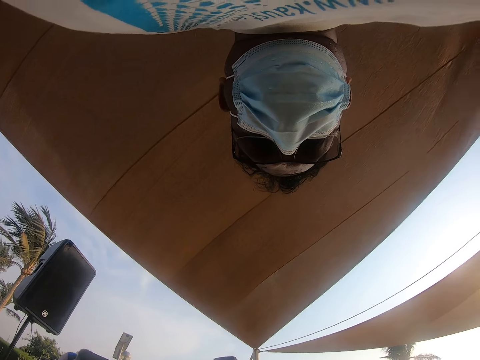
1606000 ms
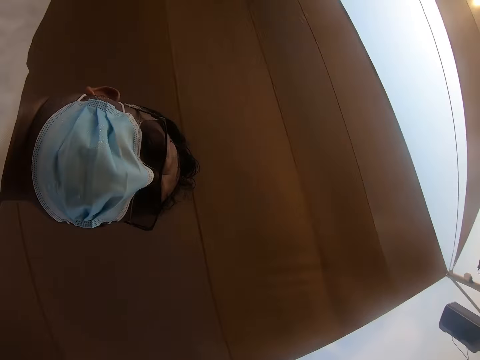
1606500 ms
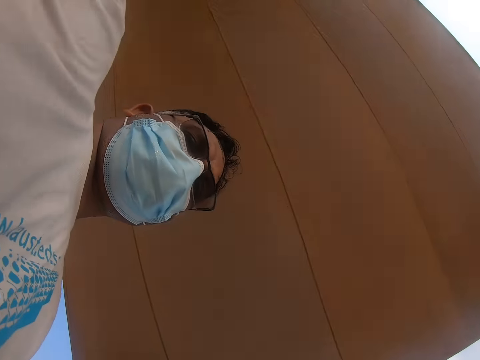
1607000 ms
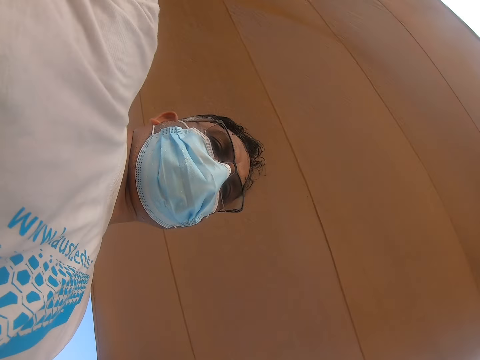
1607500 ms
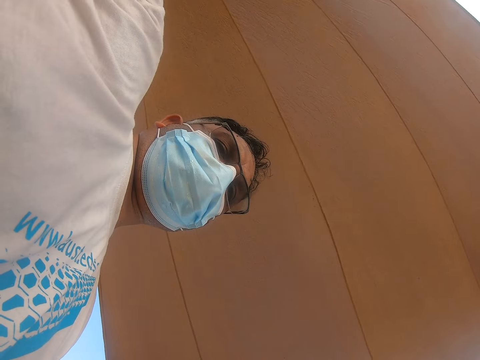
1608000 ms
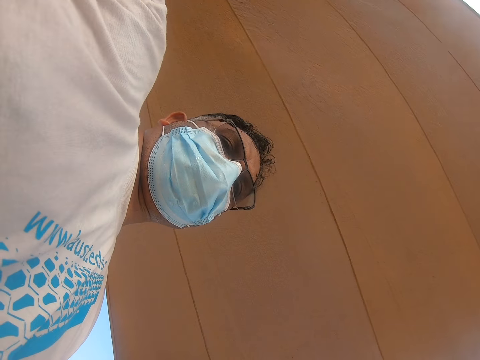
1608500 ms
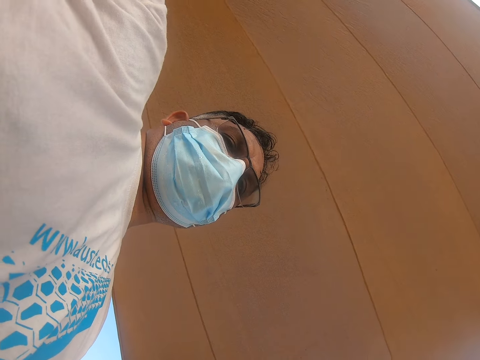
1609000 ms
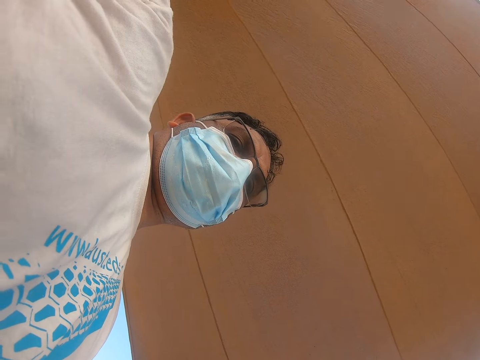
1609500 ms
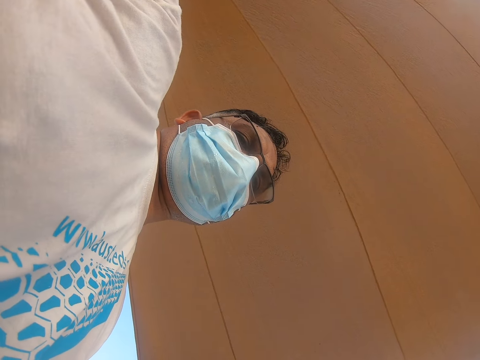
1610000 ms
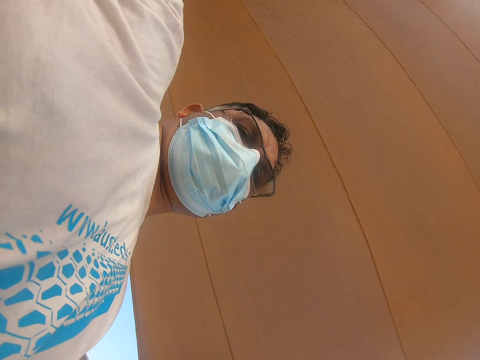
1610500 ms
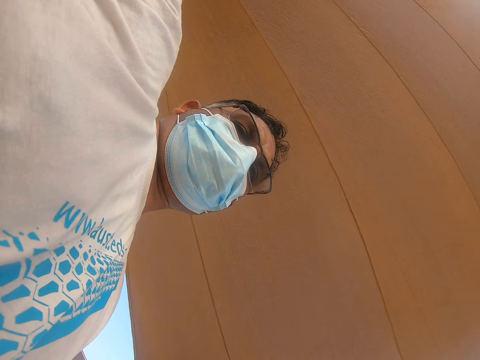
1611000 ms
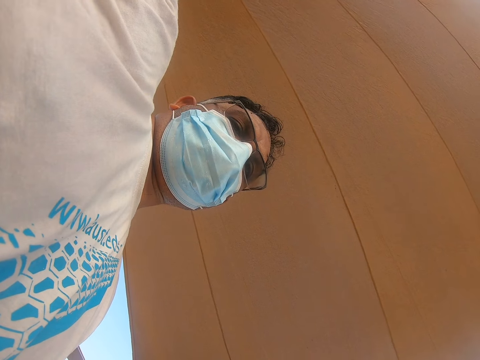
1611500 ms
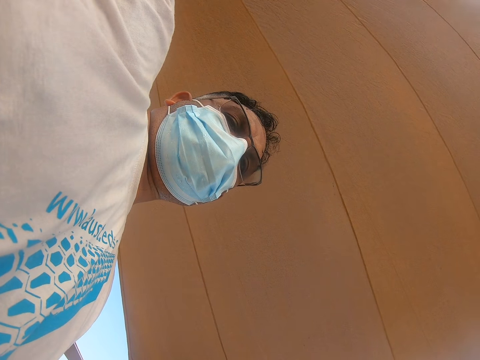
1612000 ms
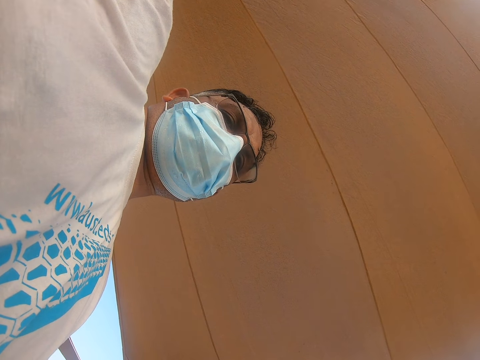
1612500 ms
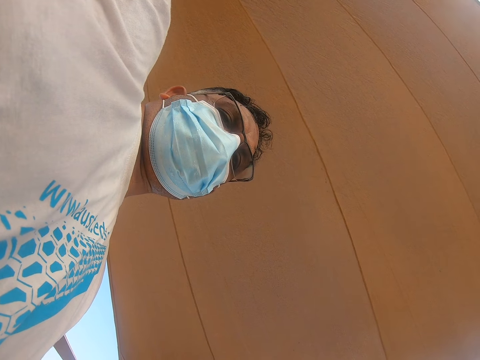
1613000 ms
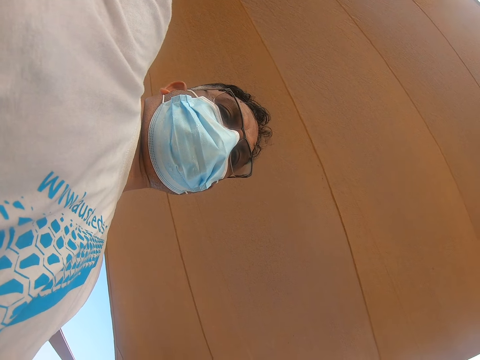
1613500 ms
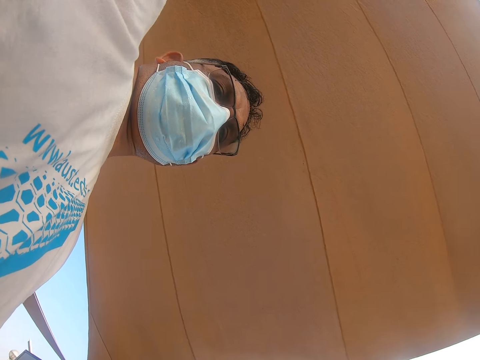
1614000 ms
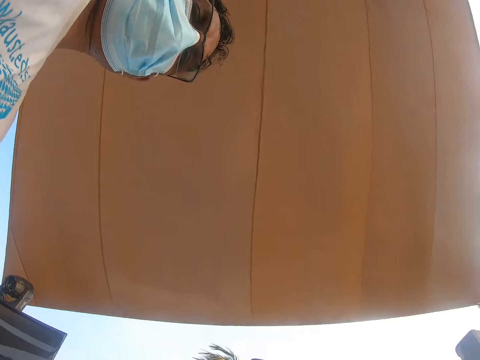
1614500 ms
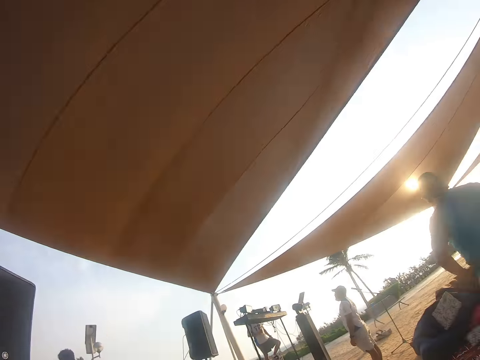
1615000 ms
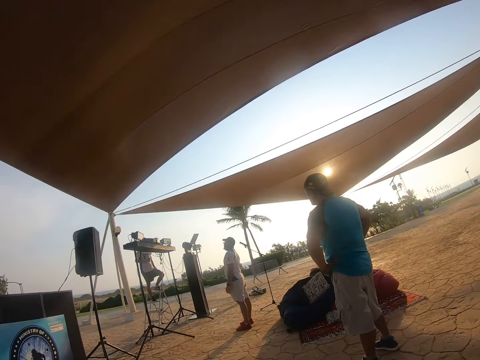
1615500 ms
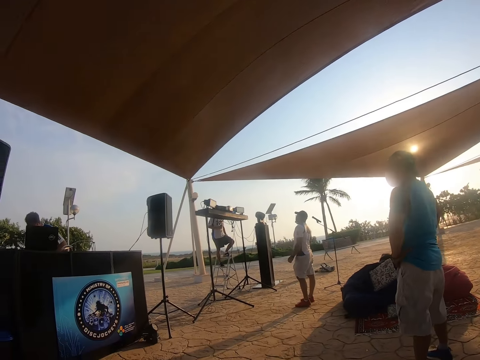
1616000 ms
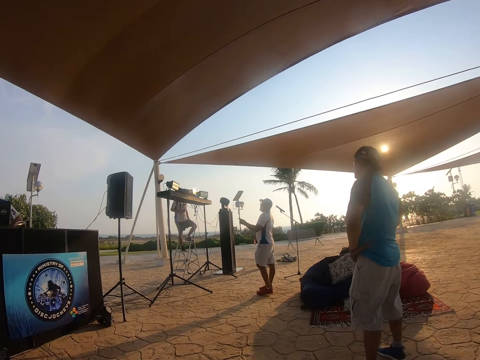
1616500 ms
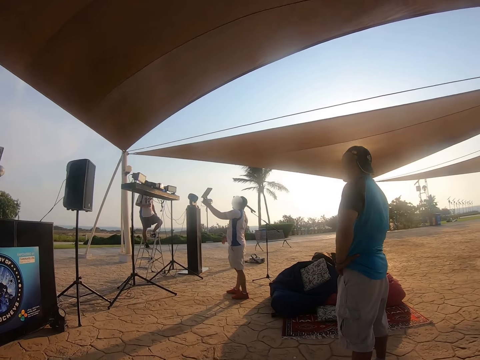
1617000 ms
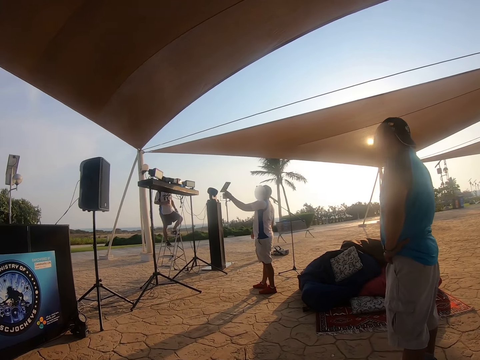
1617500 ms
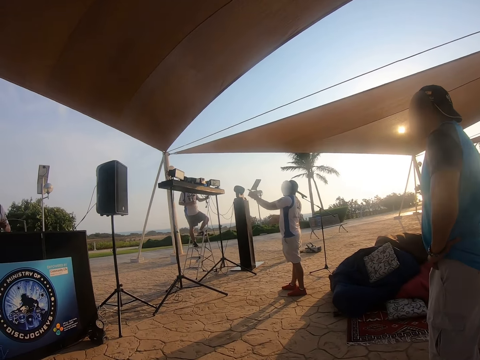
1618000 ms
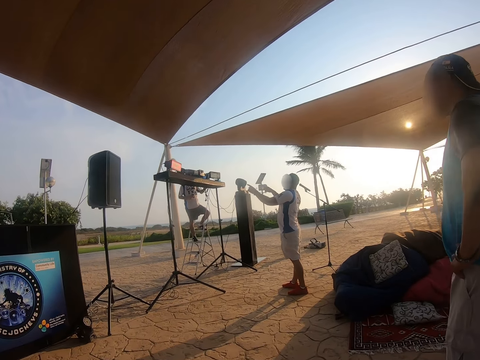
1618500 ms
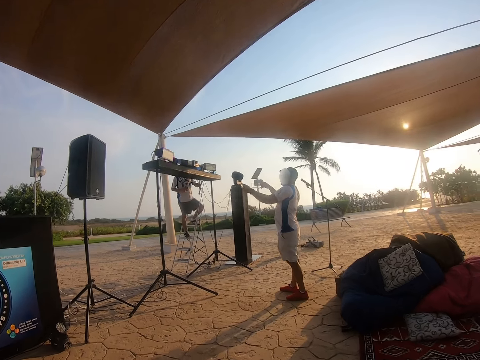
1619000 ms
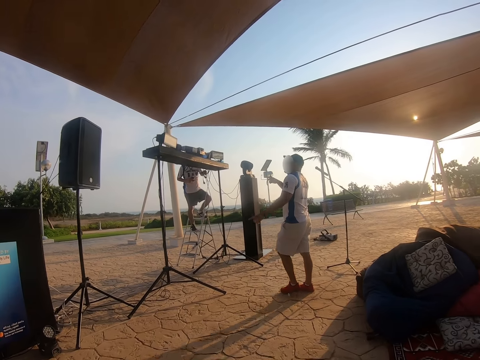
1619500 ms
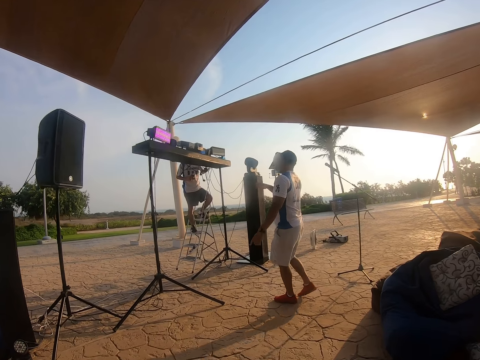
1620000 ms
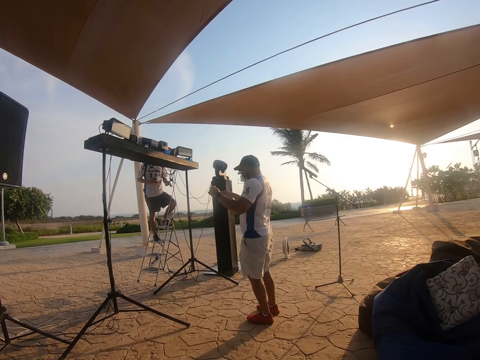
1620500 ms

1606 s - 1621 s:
The camera wearer looks at the speaker. They walk toward a man. A man interacts with another man.

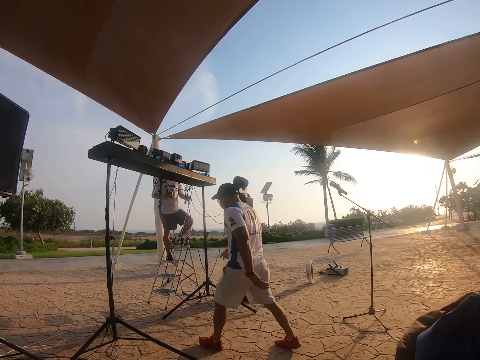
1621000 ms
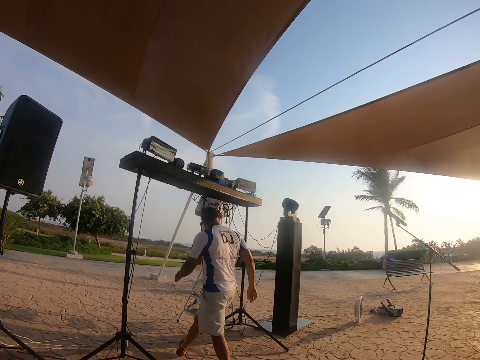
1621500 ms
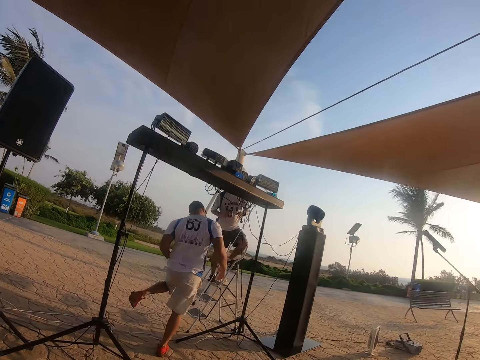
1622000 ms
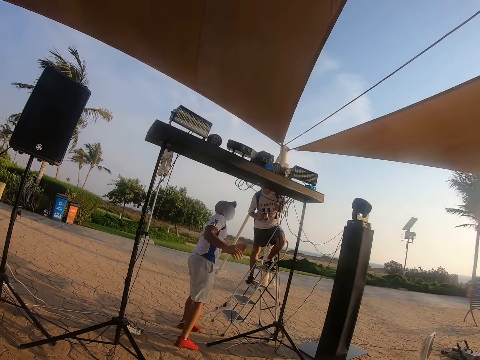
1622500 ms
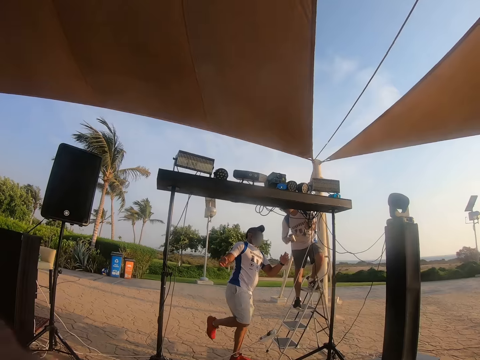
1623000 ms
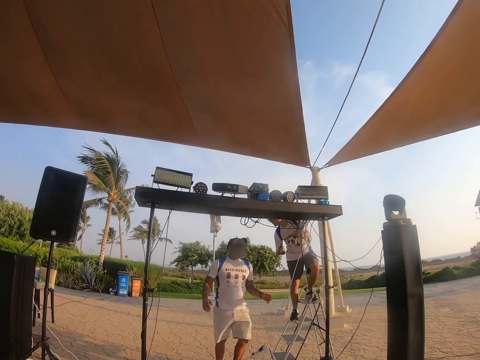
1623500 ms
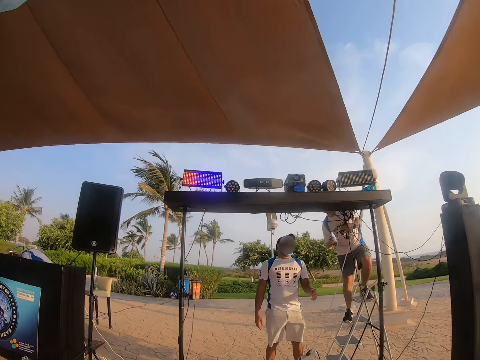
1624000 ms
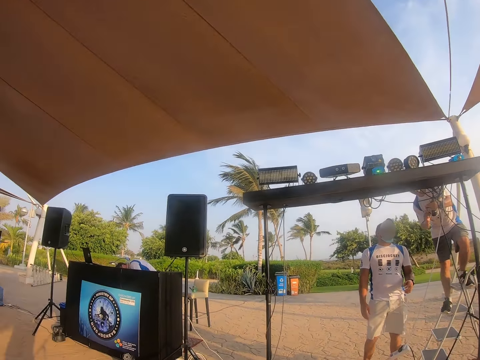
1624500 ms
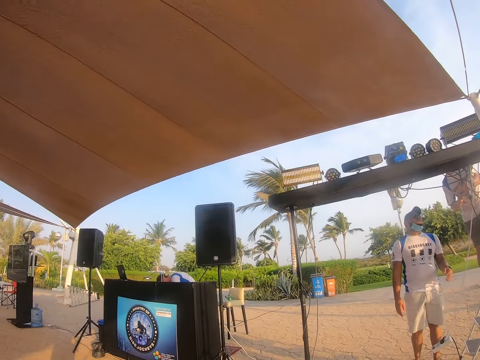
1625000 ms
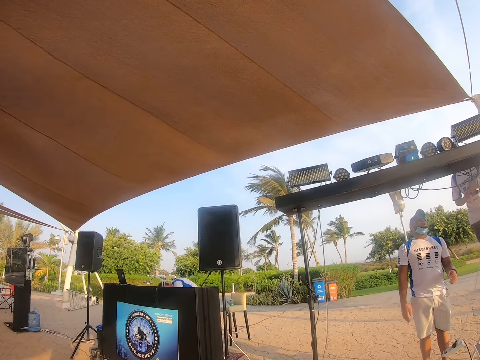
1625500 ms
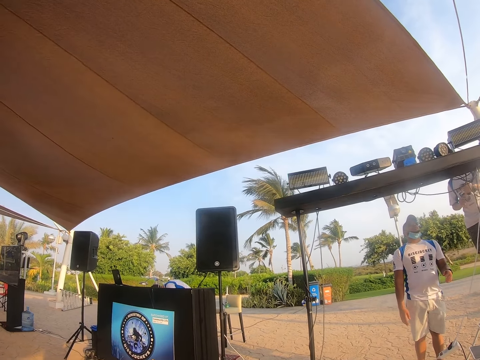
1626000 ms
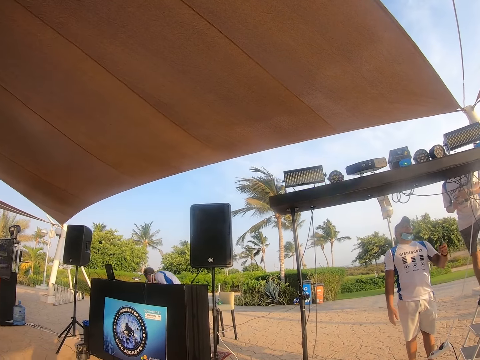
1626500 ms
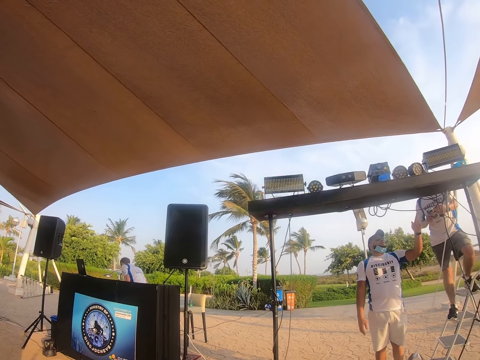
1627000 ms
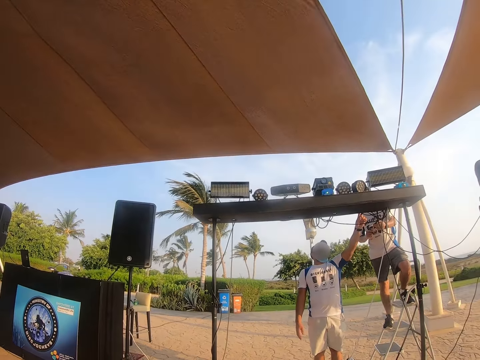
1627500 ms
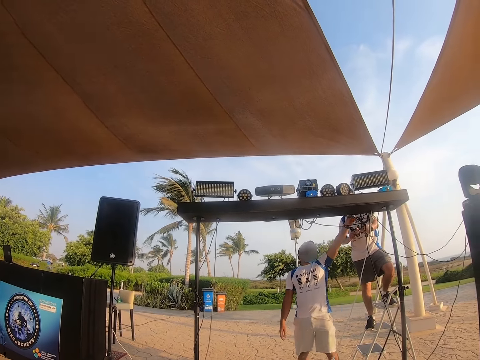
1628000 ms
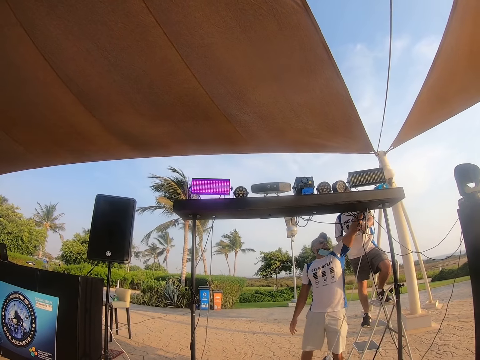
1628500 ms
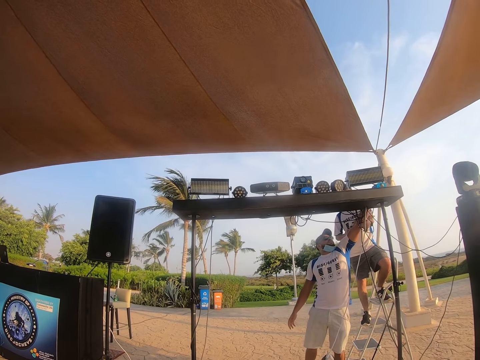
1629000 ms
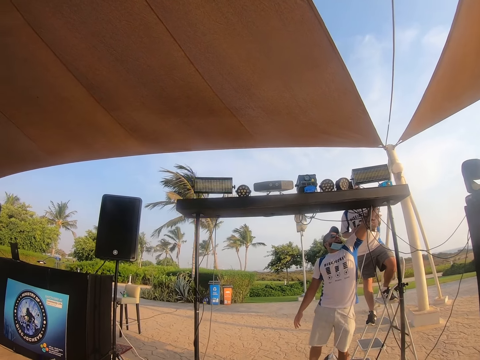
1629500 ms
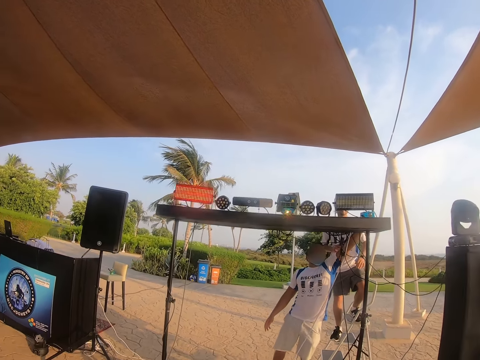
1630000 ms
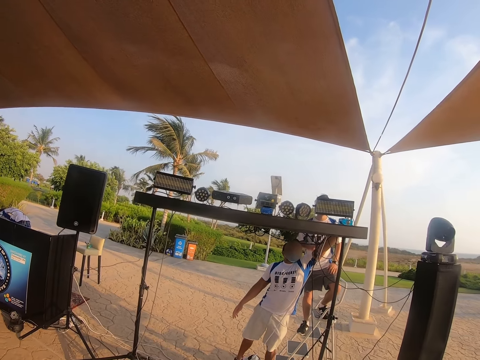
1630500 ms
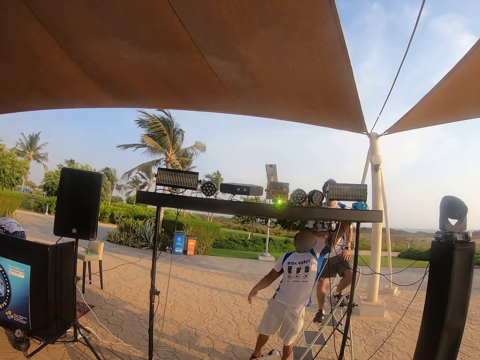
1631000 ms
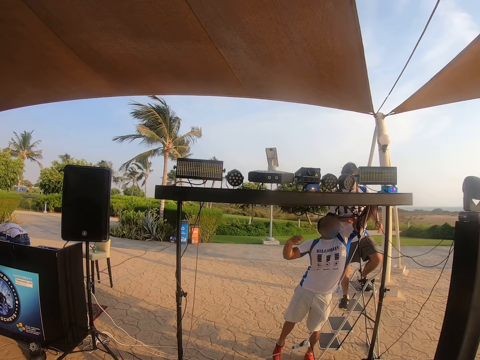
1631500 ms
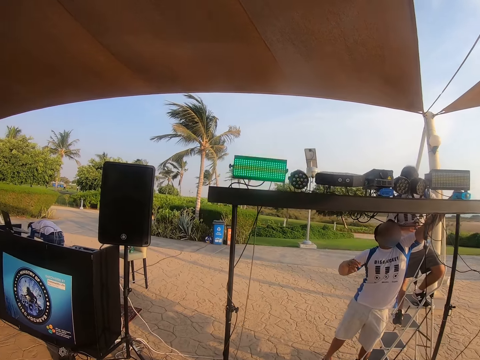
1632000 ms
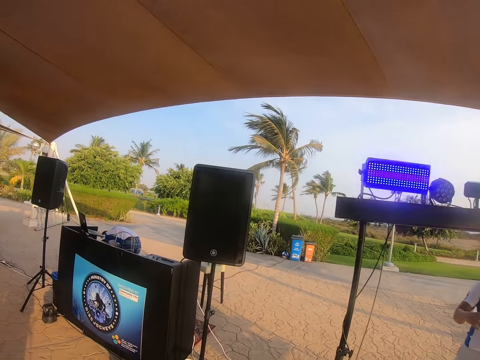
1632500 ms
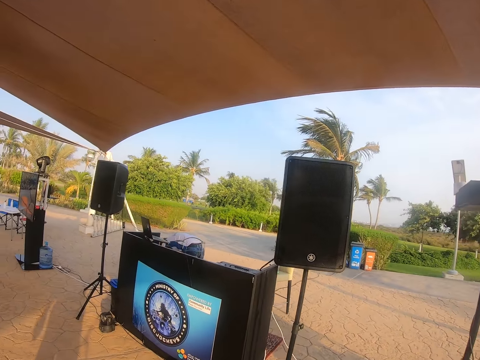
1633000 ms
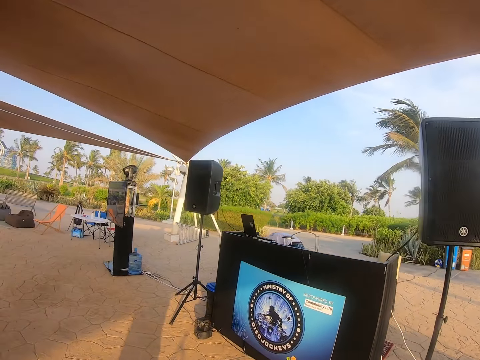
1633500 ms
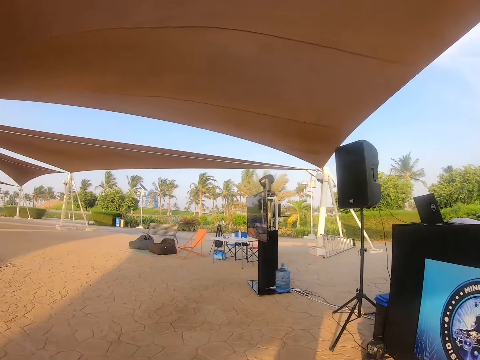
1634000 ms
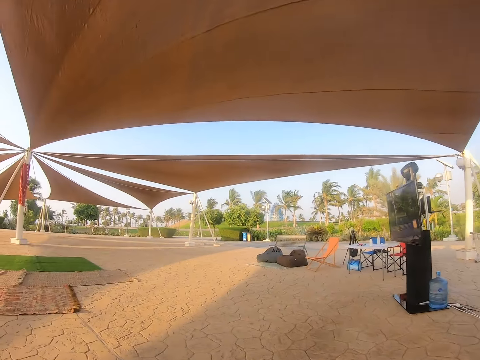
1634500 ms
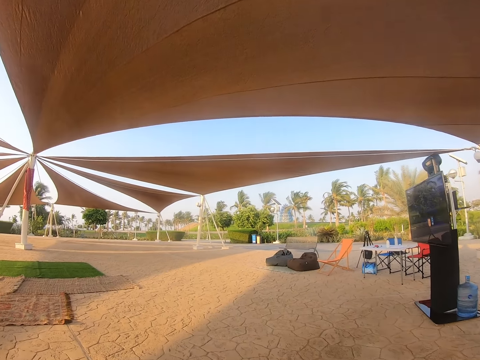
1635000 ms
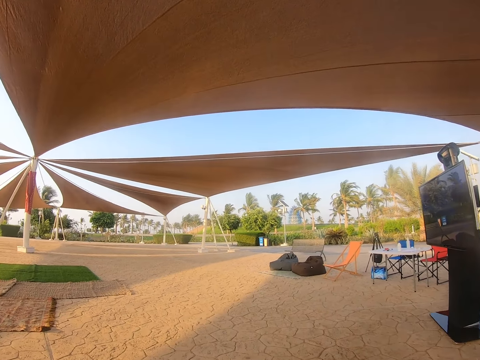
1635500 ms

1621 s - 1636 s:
A man walks towards the stand. The camera wearer looks at something. The man interacts with another man. The first man touches a cable. The camera wearer walks under the tent. They look around.
